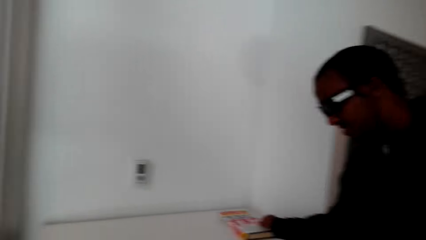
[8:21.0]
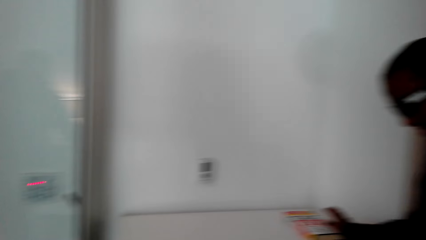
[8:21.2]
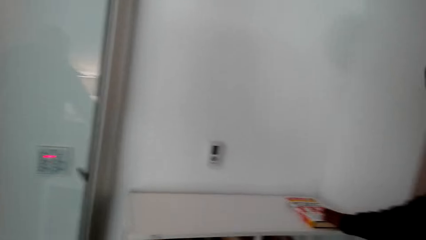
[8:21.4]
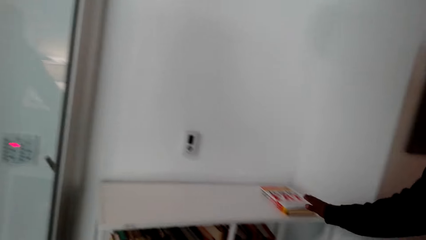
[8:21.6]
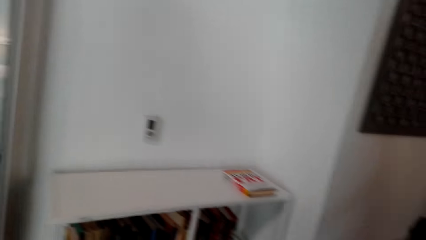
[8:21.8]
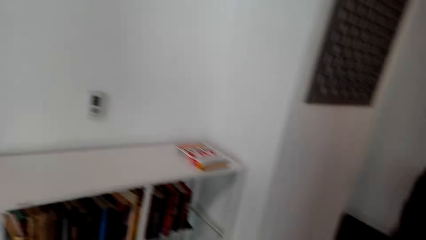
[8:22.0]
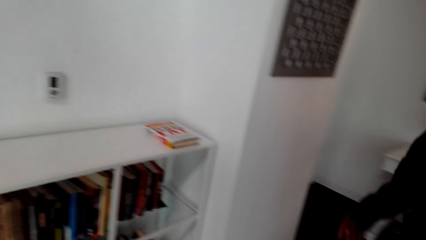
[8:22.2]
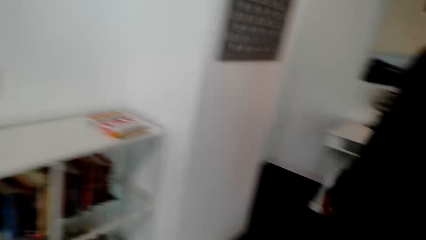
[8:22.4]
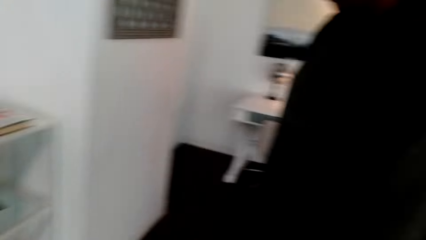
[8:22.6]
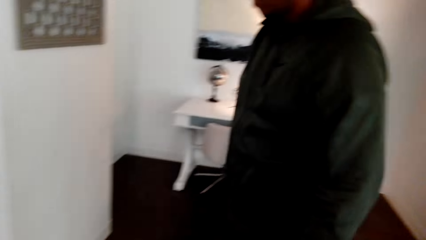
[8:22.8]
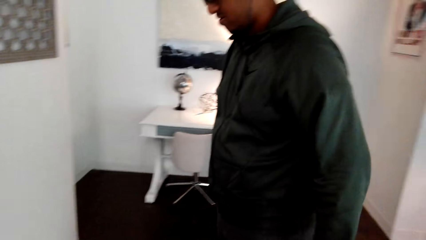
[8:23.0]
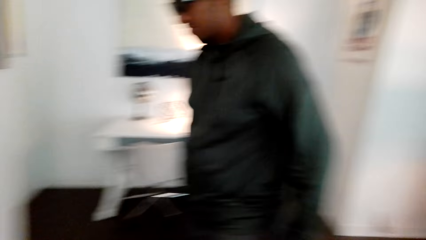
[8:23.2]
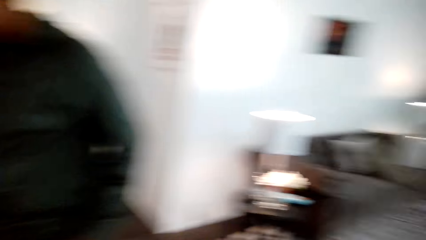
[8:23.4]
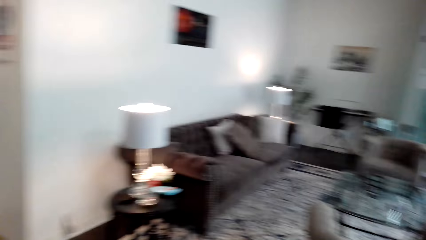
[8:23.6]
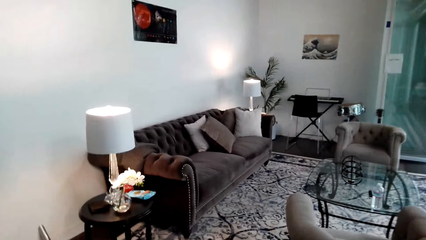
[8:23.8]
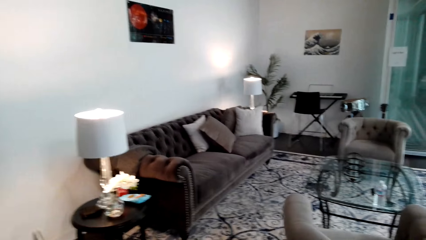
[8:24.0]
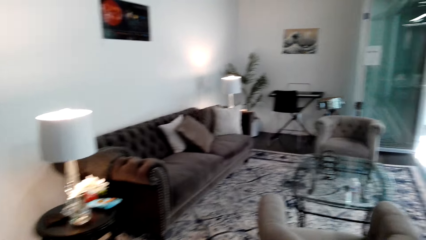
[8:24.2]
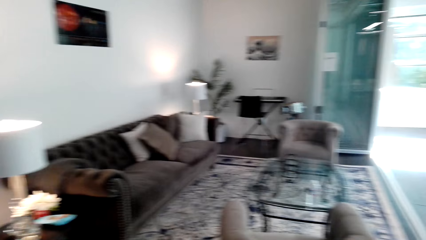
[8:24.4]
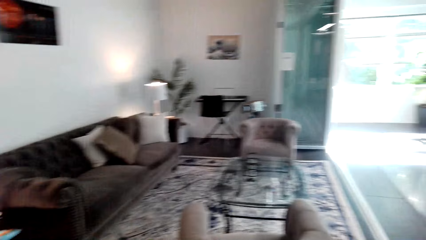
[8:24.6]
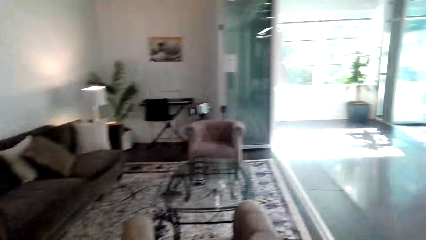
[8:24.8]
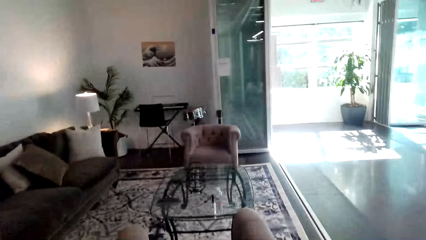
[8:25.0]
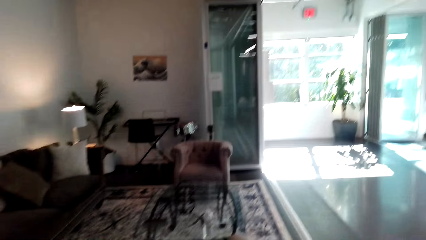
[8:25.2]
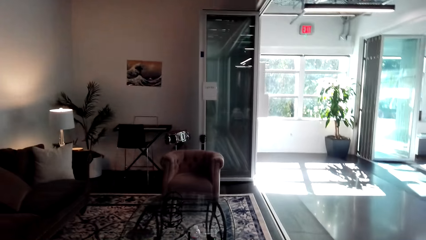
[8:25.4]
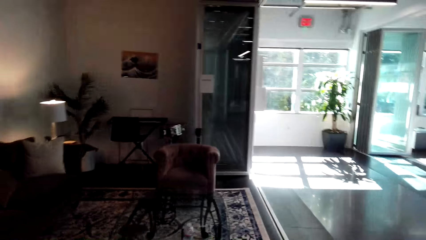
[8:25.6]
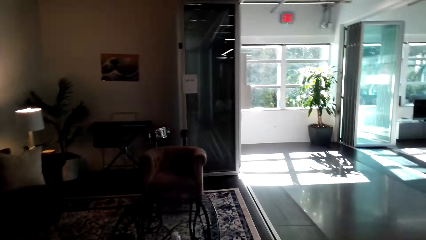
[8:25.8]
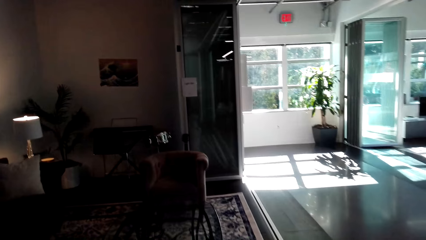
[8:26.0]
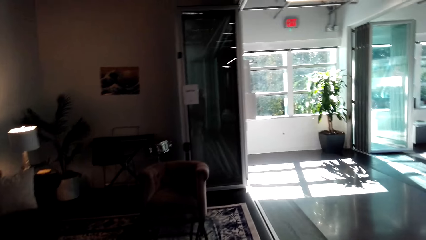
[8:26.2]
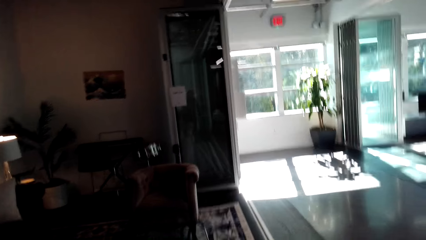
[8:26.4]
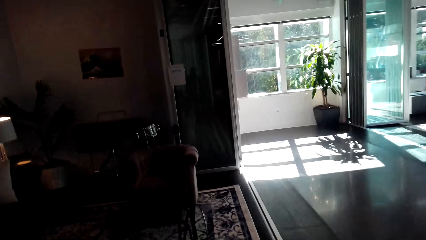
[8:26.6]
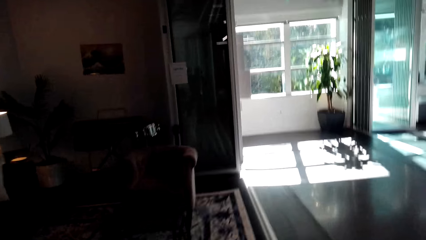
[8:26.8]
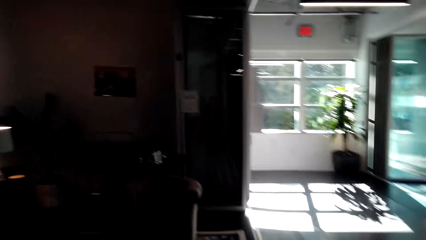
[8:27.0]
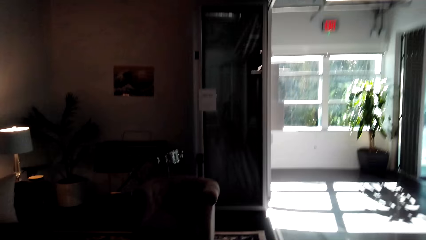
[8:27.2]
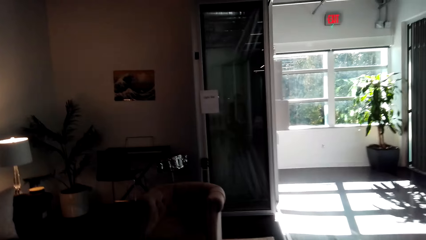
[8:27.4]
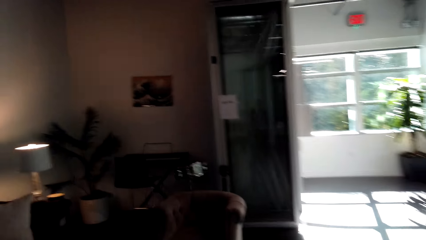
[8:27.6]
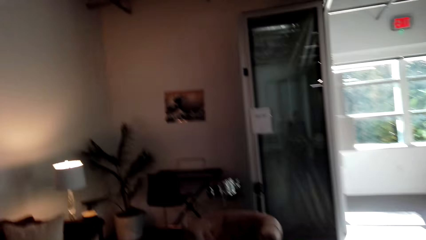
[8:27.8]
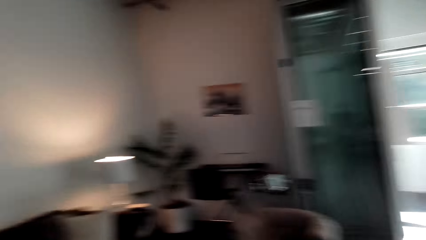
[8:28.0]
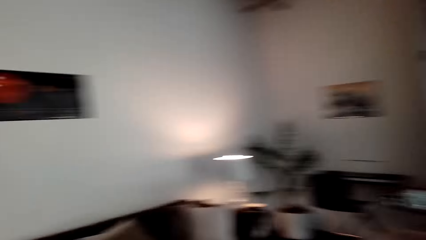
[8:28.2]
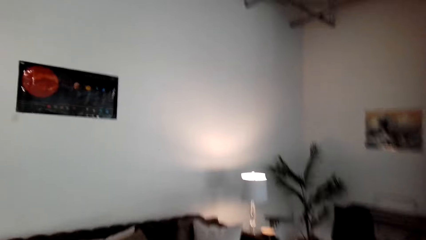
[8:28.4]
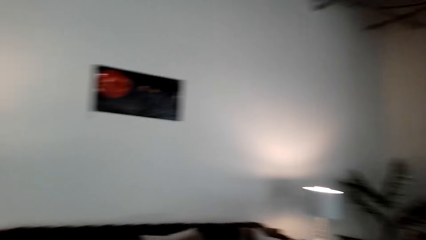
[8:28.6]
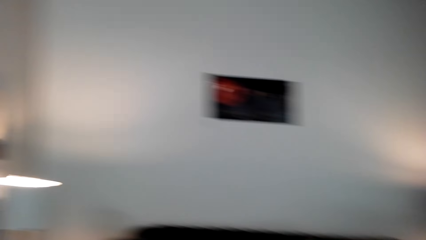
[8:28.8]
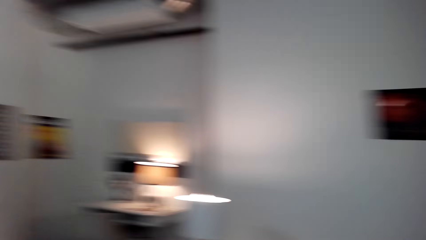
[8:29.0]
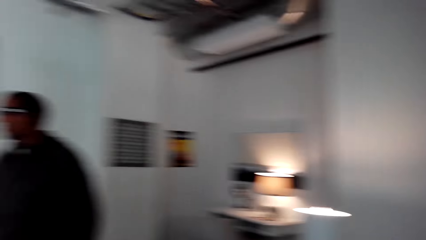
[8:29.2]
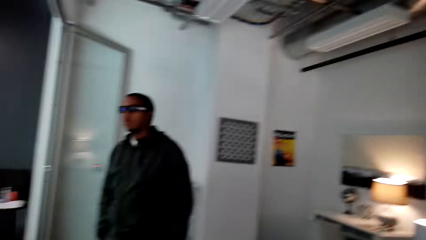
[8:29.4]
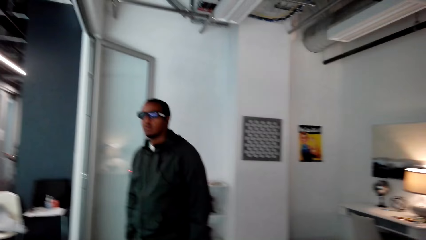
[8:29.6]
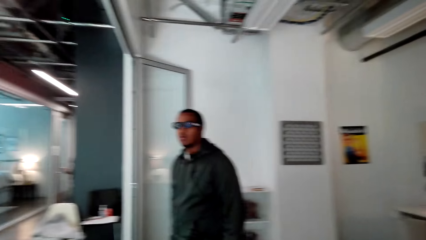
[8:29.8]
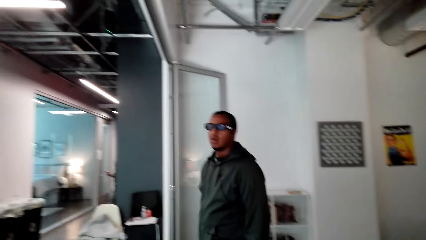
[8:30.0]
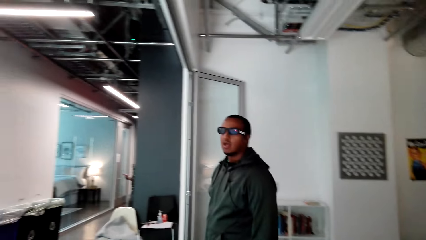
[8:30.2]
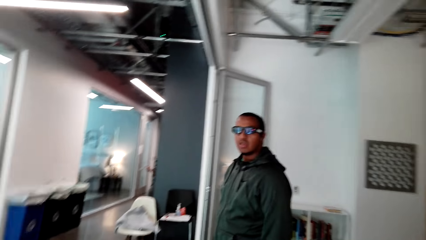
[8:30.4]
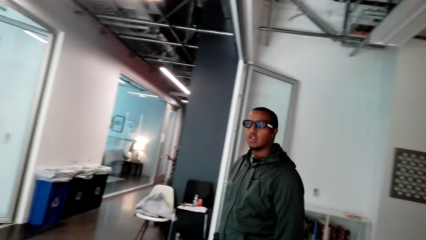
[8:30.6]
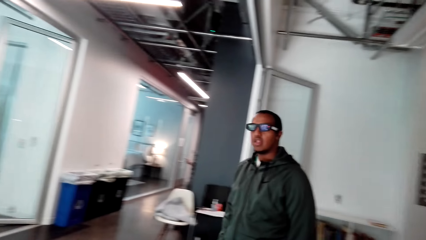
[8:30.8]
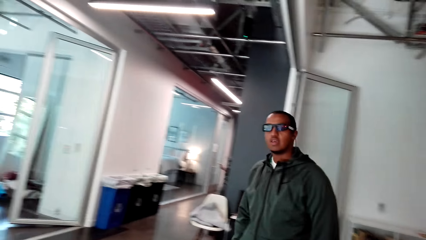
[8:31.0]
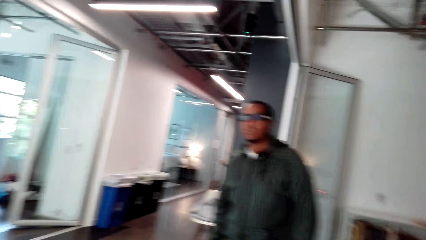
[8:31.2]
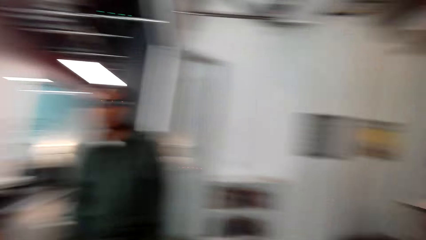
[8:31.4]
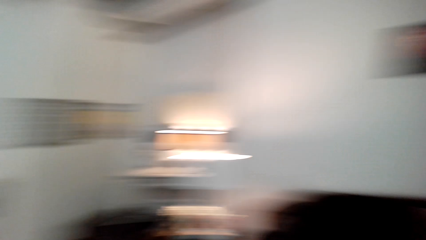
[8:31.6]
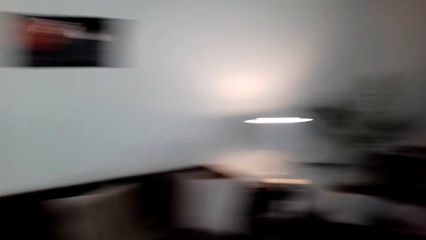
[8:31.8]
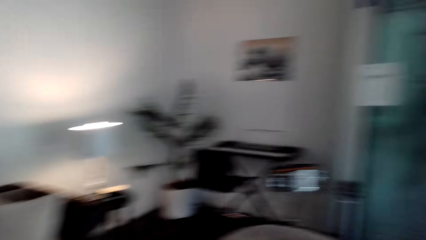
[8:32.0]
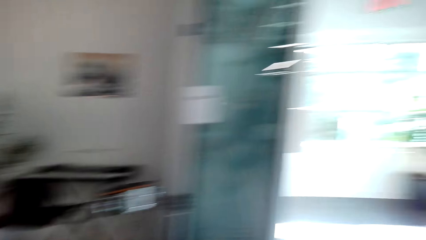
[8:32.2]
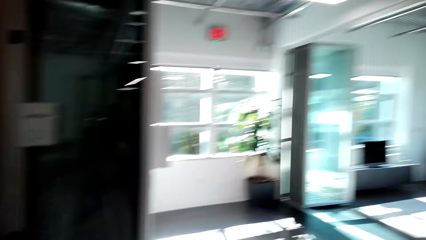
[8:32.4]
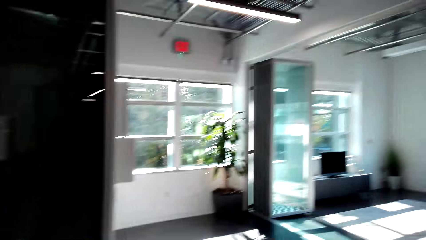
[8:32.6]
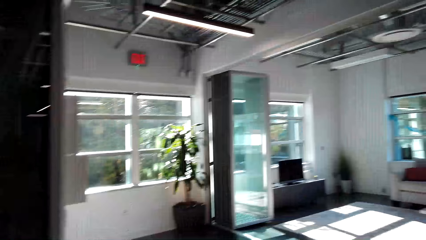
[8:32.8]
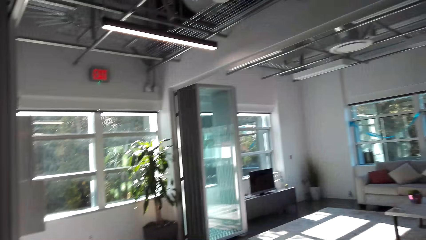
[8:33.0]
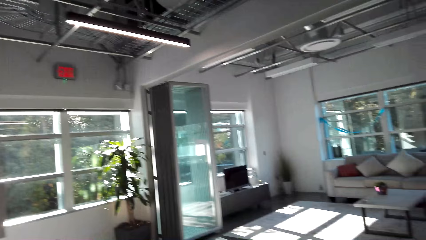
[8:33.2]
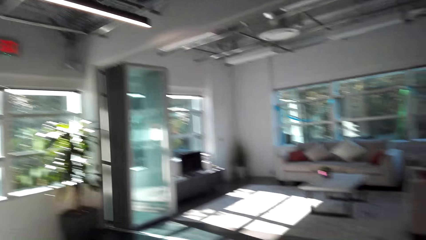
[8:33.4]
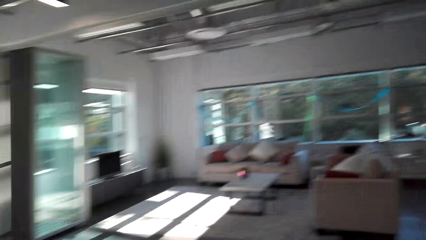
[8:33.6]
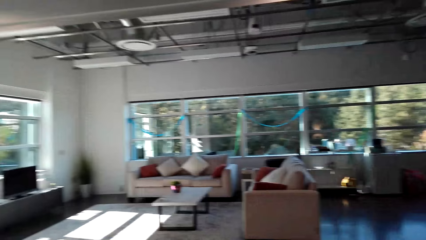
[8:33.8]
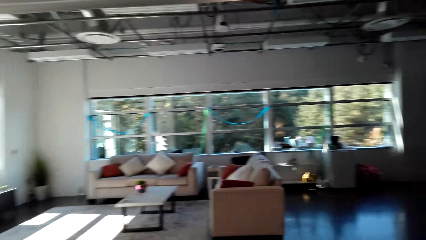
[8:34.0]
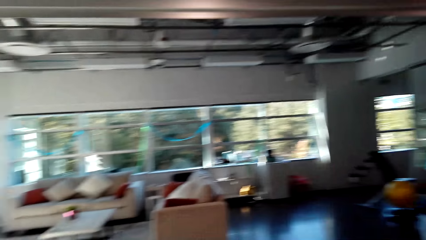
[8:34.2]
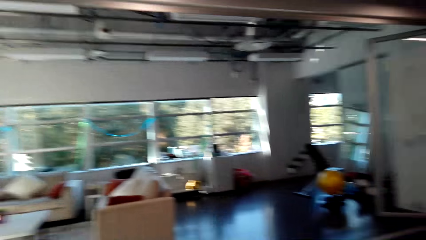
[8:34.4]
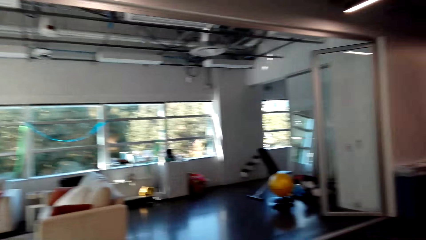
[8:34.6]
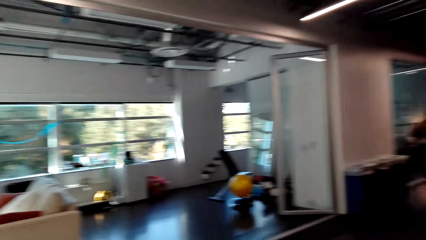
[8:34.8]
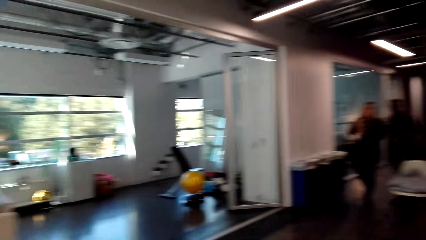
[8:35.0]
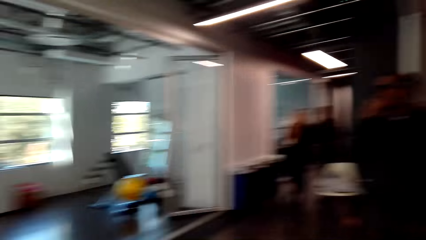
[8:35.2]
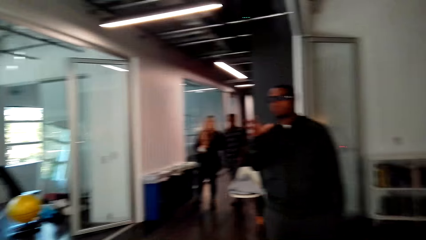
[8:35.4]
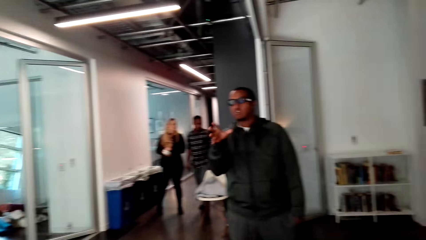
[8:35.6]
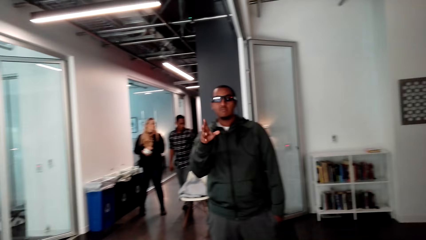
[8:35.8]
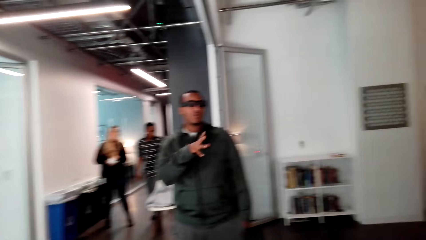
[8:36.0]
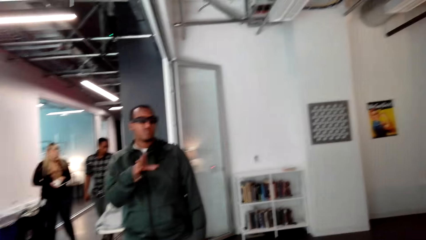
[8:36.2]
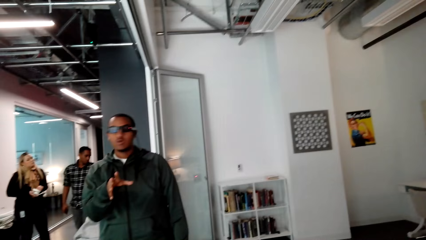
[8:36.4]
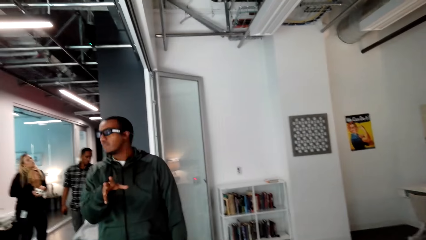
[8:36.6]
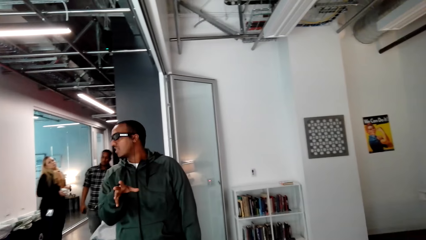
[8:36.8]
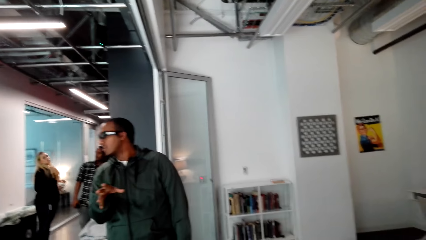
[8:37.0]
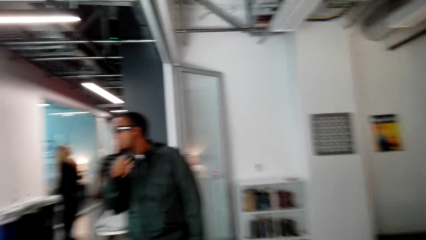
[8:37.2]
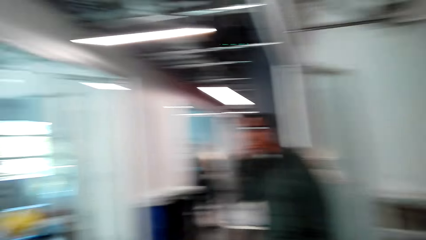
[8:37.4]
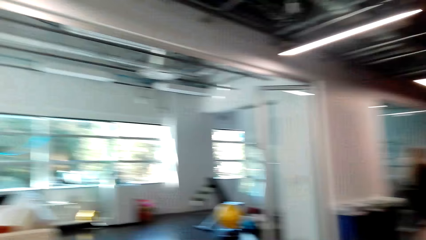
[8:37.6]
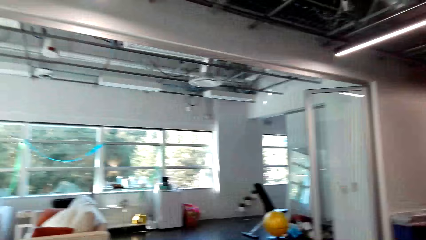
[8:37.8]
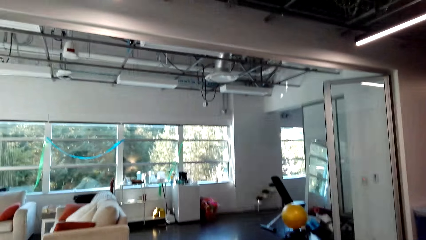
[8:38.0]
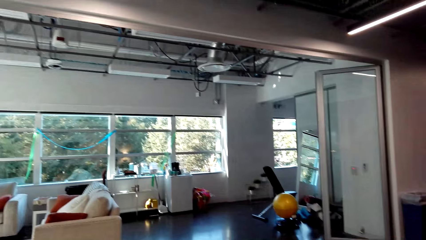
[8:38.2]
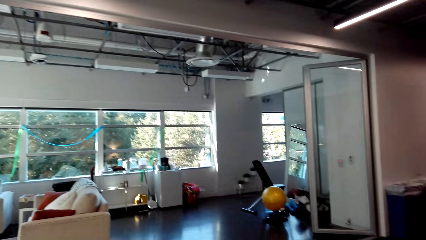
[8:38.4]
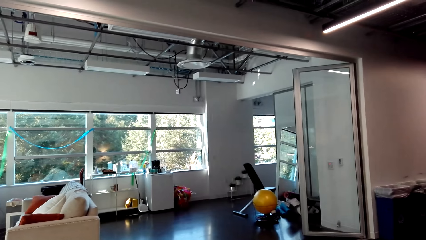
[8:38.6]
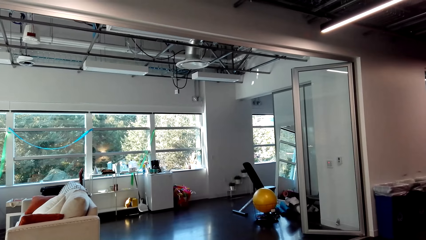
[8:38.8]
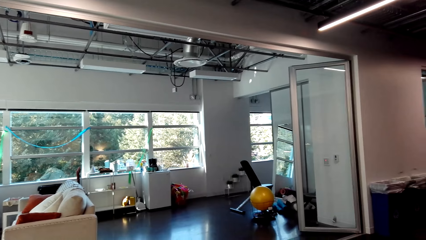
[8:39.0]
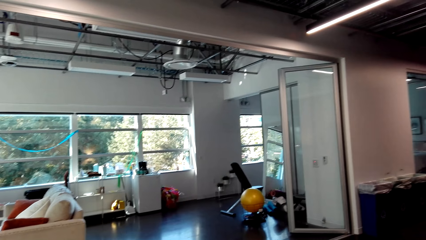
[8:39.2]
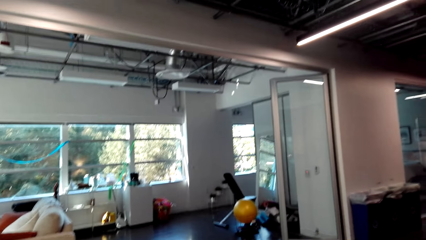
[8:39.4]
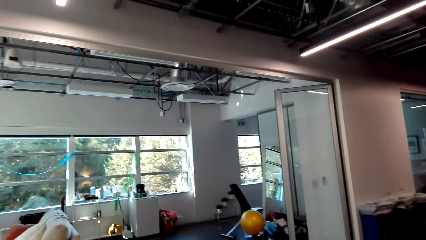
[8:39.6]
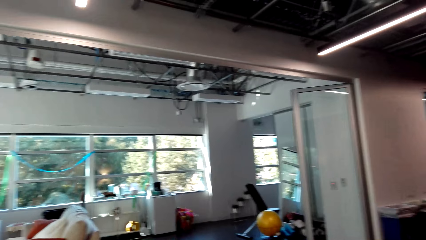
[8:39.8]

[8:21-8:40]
A man places the book on the table. The camera wearer converses with the man. They walk around the house. They converse with the man. They look around. The man walks around the house. The camera wearer converses with the man. They look around the house. They converse with the man.
